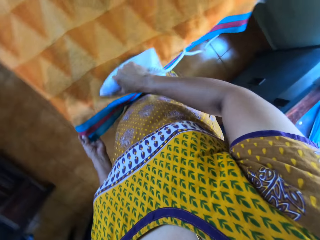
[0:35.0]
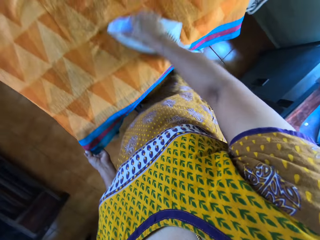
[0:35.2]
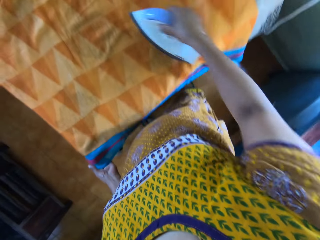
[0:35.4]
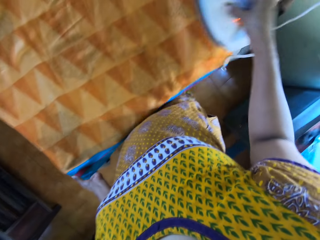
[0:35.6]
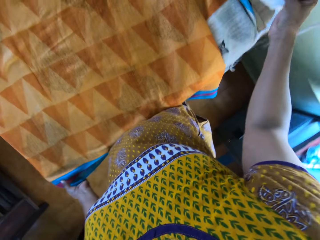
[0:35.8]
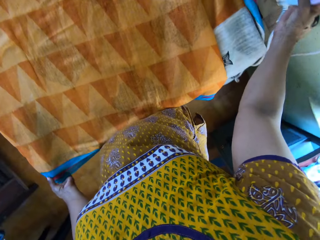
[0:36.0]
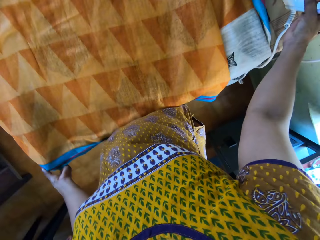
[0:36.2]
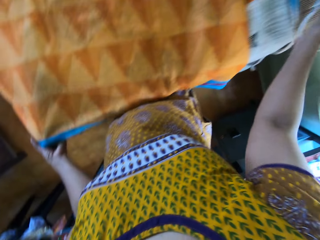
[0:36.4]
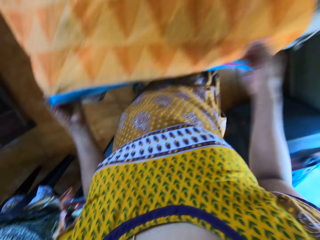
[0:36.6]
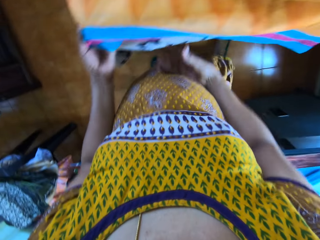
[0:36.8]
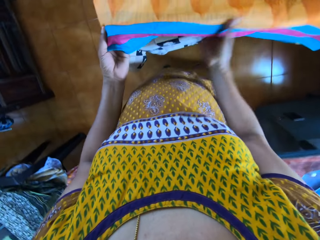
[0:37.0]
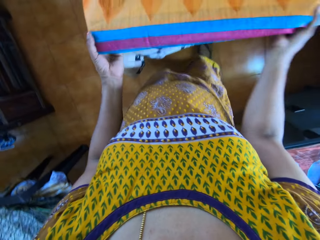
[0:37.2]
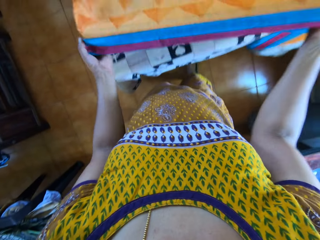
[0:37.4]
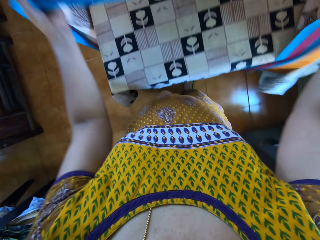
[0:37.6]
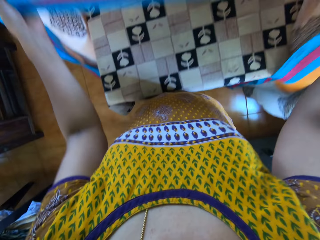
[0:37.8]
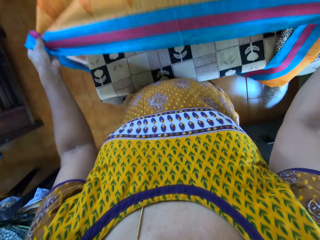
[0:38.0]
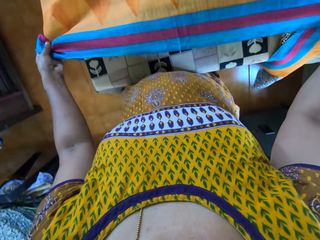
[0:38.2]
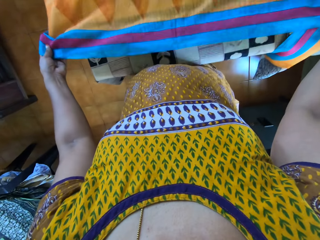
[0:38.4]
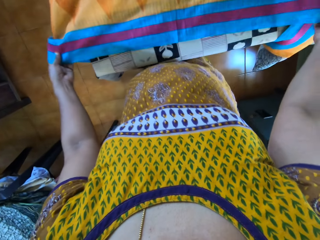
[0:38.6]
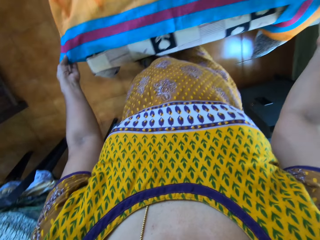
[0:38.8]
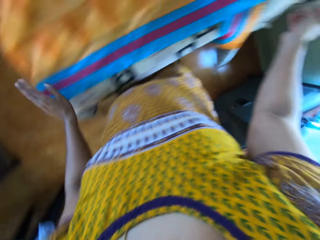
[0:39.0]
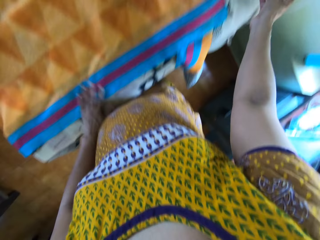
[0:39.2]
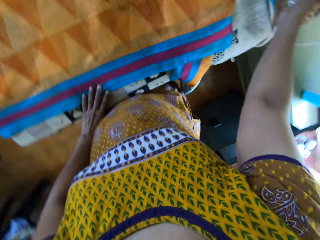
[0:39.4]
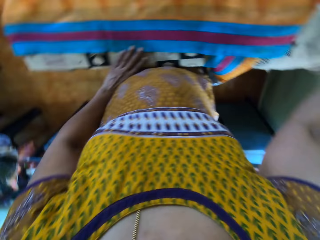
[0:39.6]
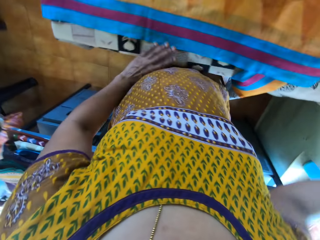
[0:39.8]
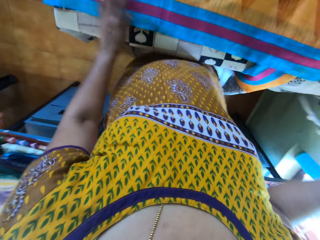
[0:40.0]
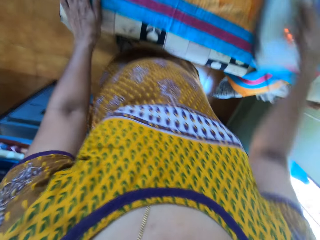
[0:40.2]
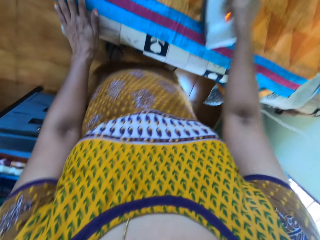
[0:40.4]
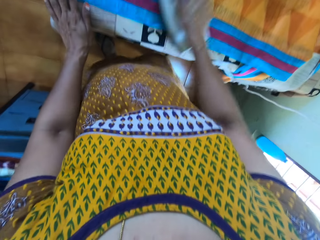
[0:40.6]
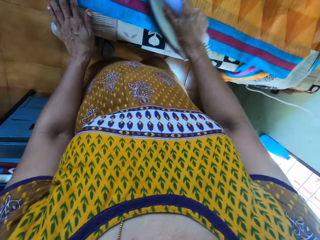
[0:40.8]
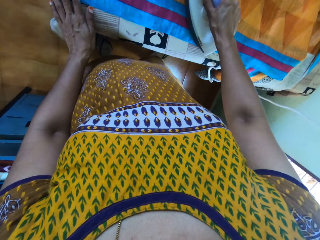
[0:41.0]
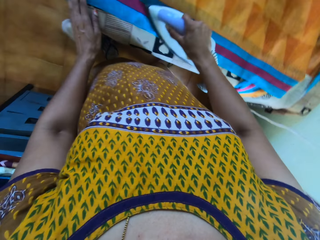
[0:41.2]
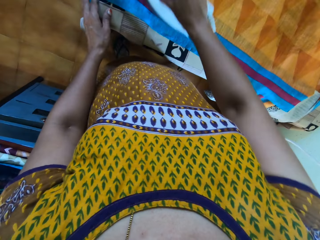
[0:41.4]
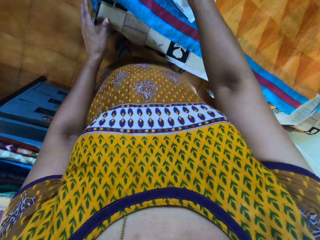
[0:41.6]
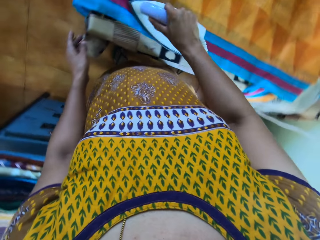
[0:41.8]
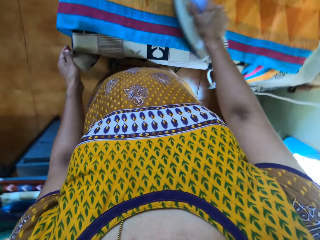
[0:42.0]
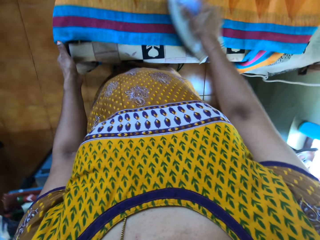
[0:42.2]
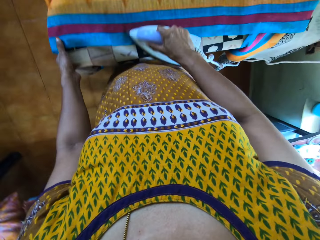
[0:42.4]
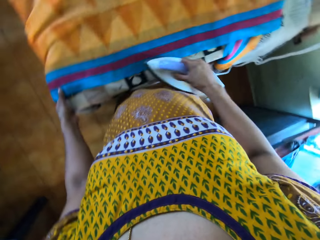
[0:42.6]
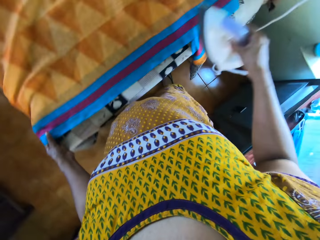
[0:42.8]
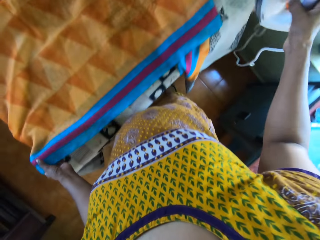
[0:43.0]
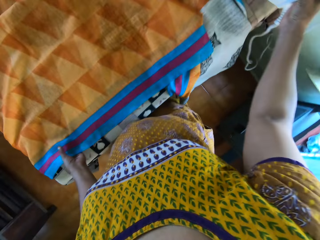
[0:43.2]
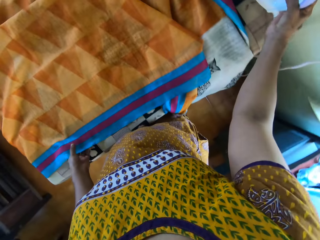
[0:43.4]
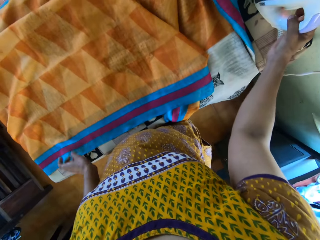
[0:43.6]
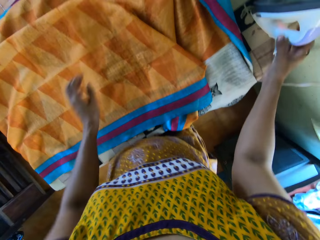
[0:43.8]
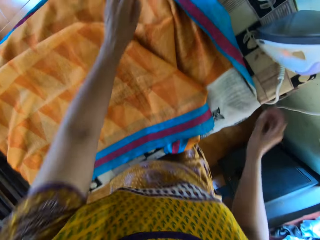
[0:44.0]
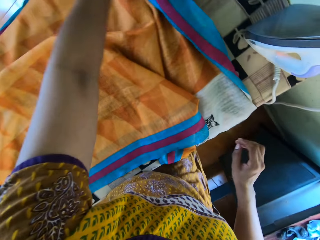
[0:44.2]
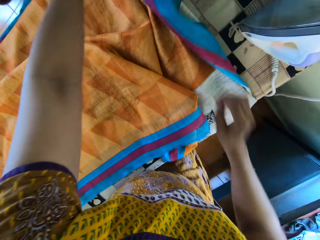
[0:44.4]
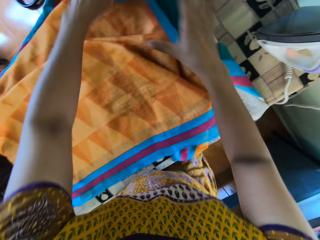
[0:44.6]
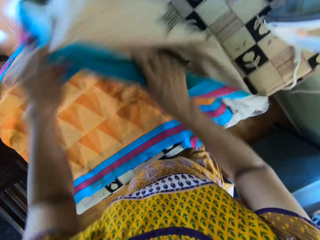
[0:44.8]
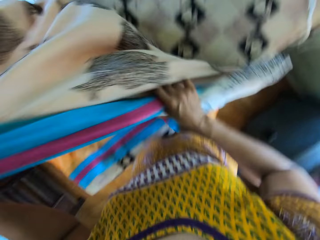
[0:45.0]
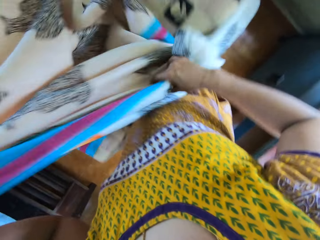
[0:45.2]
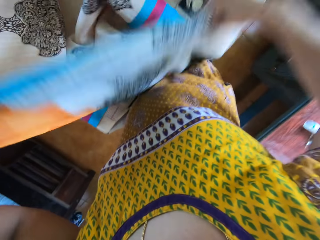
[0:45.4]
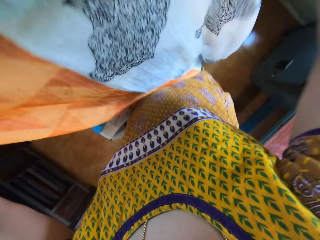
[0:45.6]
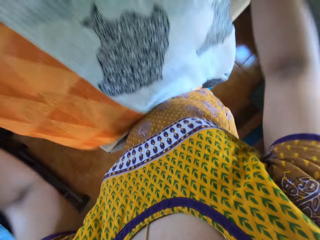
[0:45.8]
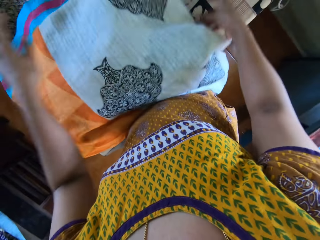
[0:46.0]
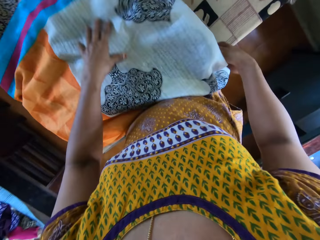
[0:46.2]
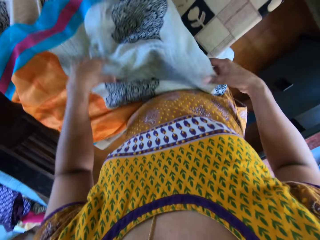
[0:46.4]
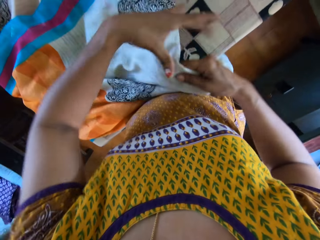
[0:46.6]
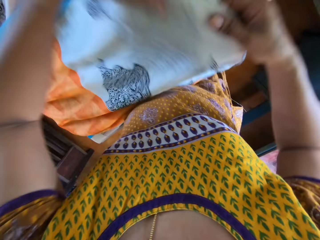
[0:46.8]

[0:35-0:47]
The camera wearer drops the iron in her right hand on the pressing table. She sets the fabric on the pressing table with both hands. She picks up the iron on the pressing table with her right hand. She irons the fabric on the pressing table with the iron in her right hand. She drops the iron in her right hand on the pressing table. She sets the fabric on the pressing table with both hands.

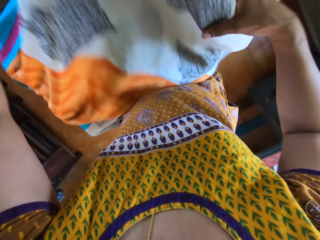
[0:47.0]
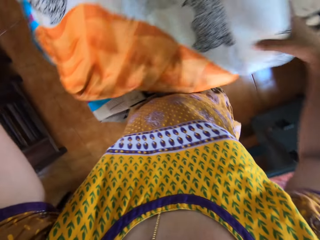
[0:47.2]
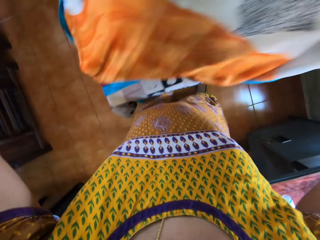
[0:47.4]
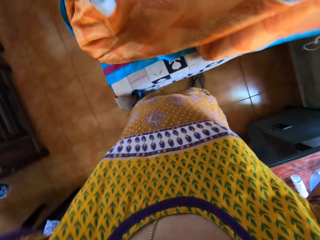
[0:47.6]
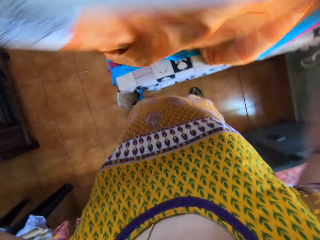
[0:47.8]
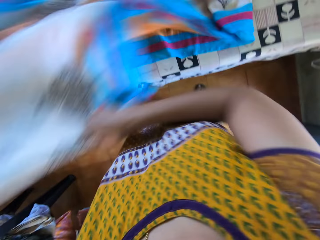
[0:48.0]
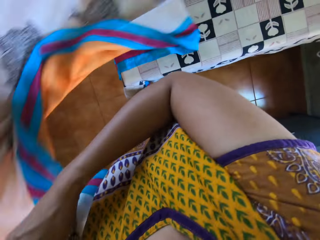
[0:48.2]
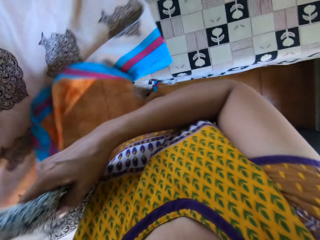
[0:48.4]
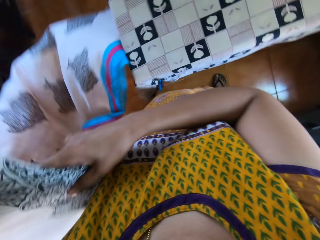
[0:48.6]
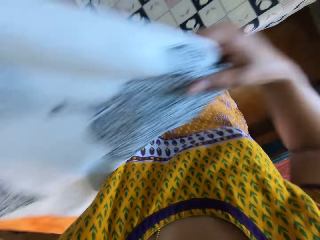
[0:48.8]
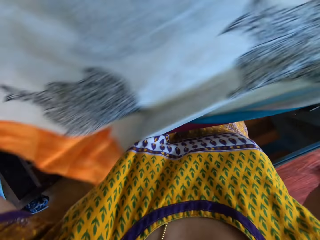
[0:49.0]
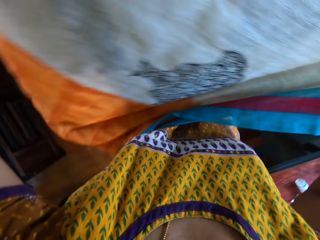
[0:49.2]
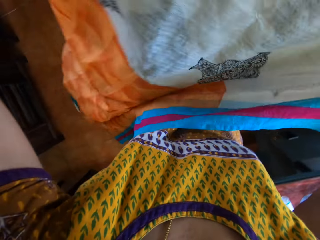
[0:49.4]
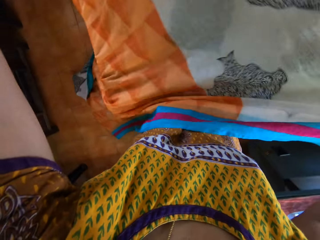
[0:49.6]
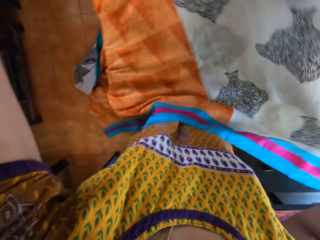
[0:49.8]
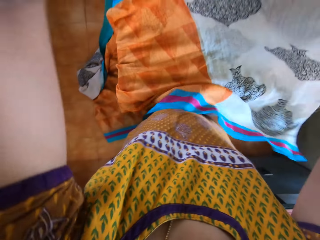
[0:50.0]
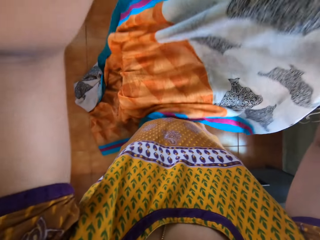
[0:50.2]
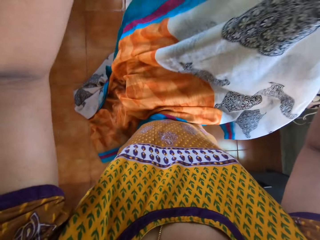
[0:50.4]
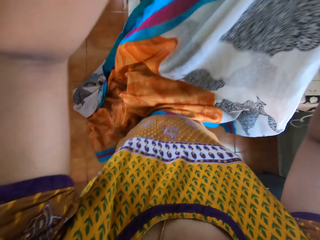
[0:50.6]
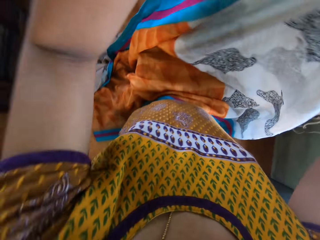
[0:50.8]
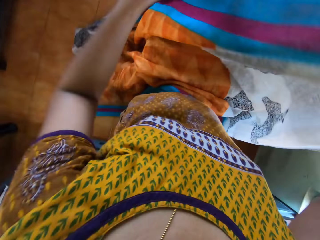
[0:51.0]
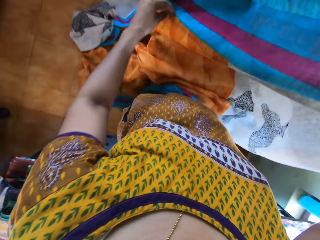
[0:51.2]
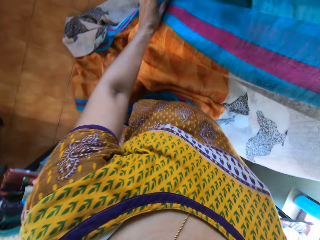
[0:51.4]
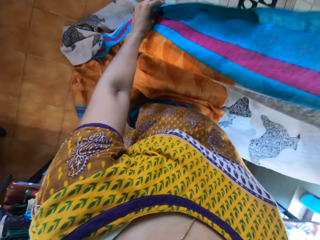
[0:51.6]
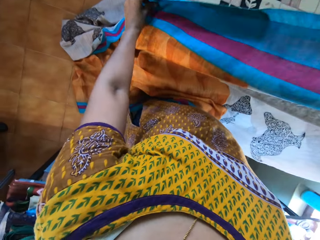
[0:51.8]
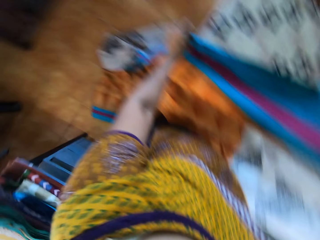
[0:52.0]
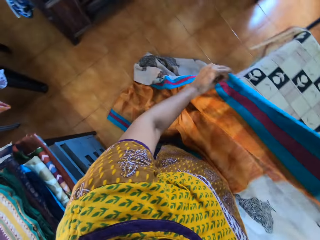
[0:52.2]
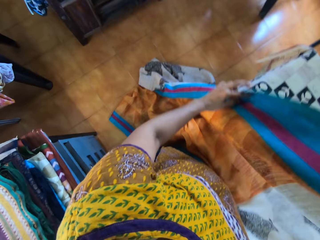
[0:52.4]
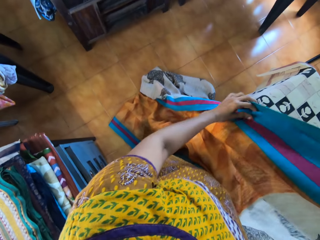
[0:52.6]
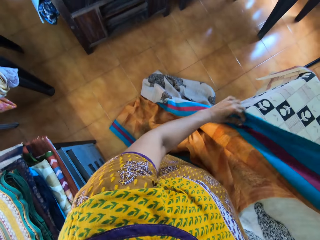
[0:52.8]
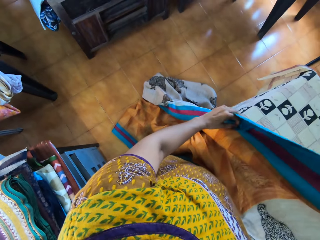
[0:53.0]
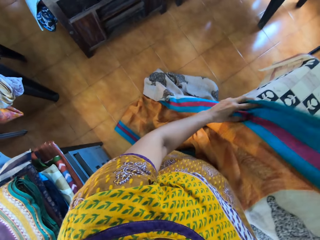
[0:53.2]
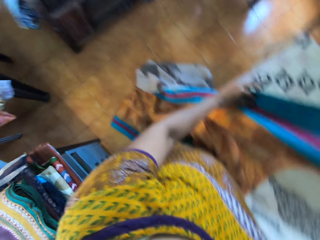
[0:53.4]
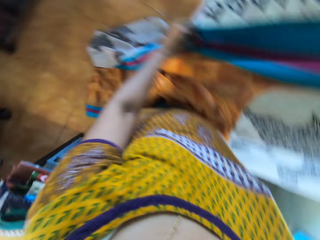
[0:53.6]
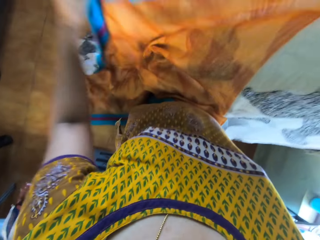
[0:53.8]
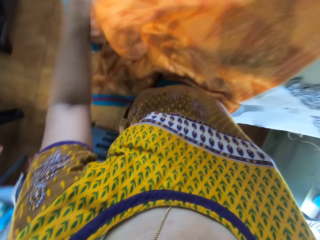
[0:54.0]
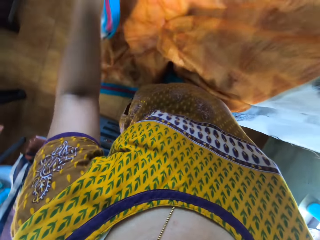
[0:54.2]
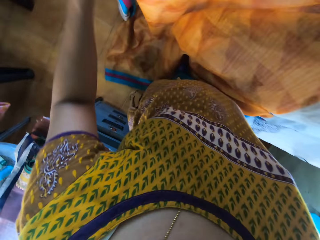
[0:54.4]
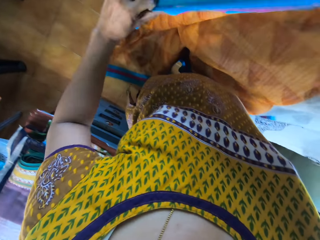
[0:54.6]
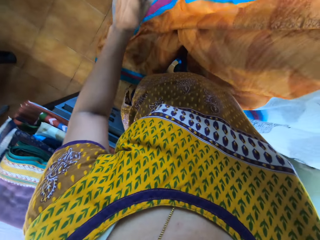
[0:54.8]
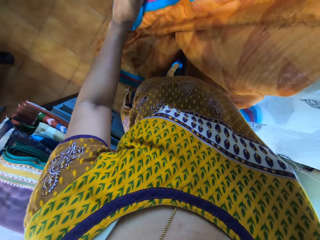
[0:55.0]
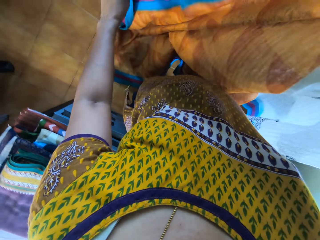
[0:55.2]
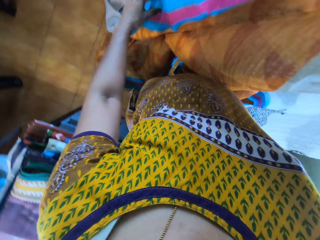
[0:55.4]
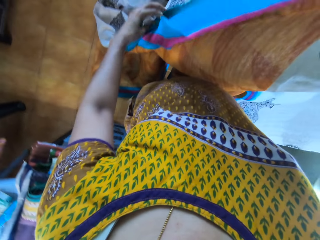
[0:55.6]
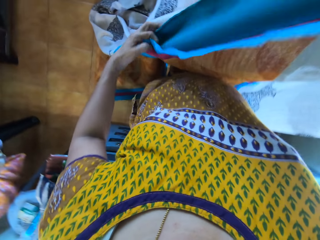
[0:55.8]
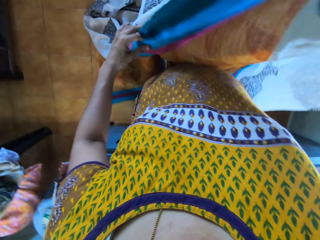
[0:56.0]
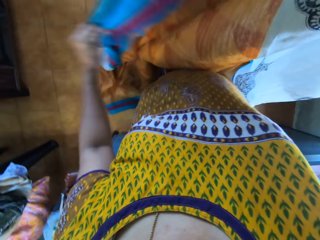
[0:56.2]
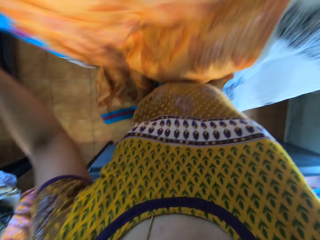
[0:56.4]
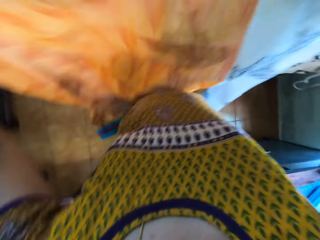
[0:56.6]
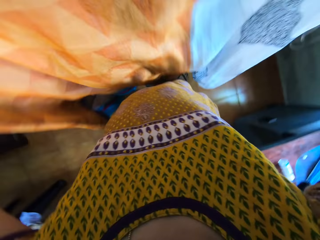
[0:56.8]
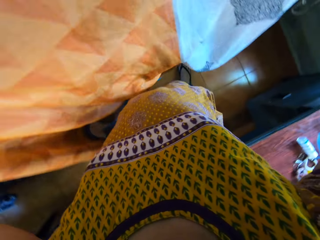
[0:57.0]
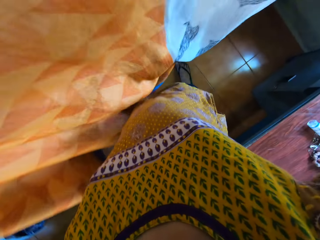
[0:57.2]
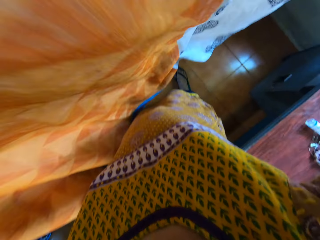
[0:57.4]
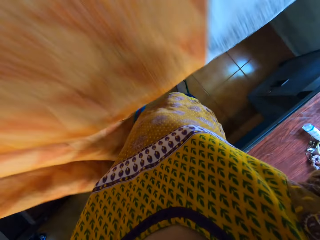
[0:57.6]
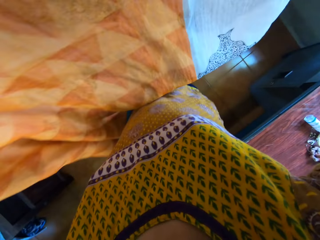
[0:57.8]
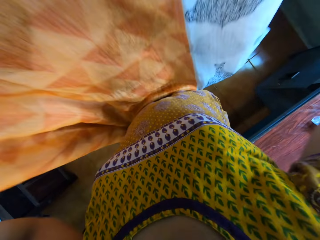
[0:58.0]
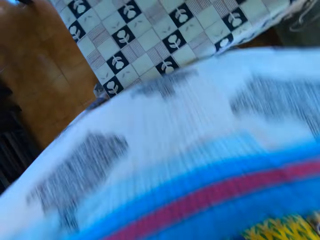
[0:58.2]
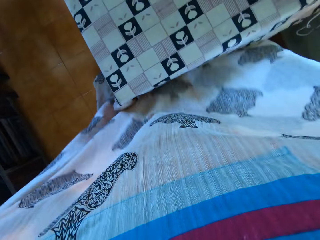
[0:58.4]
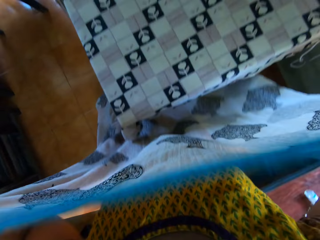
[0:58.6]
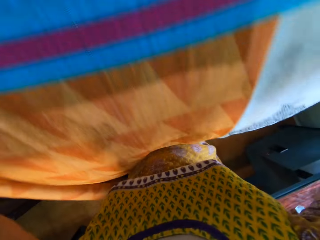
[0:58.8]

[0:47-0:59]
The camera wearer lifts the linen.
